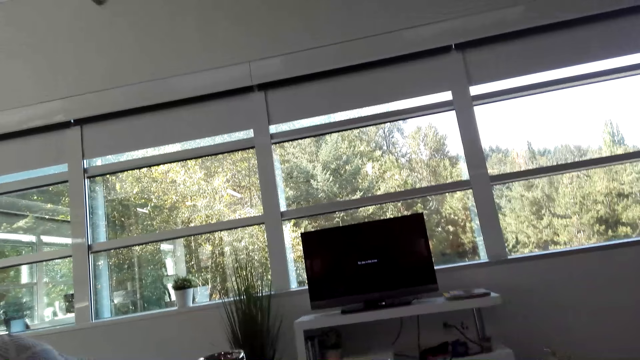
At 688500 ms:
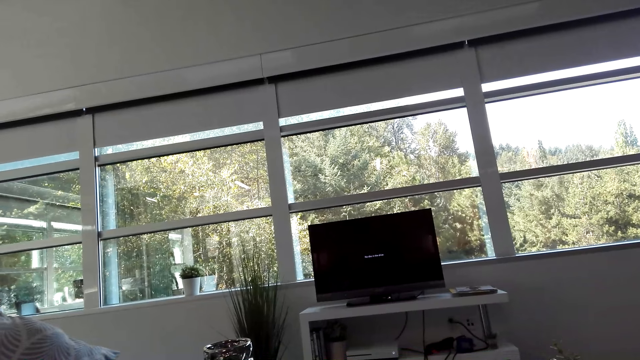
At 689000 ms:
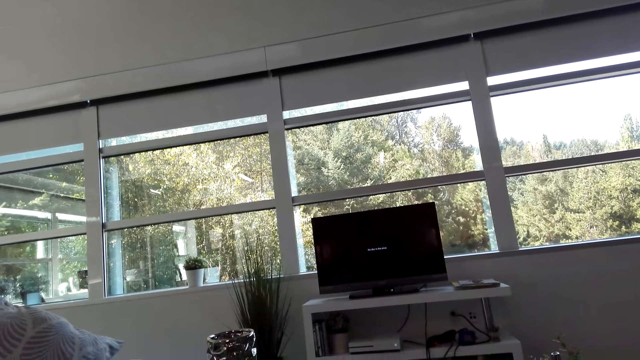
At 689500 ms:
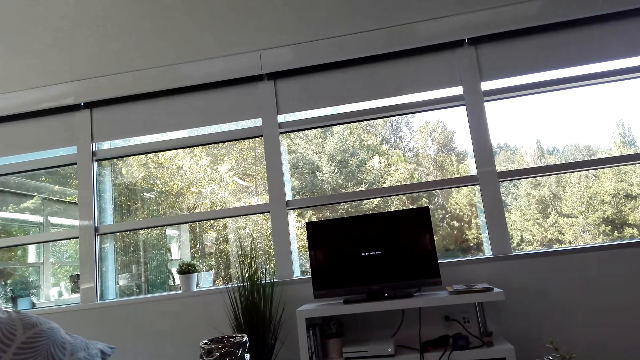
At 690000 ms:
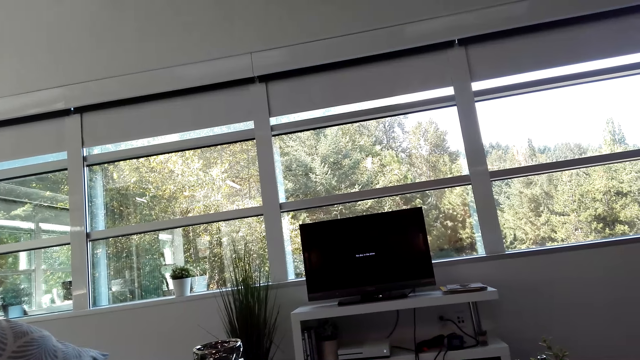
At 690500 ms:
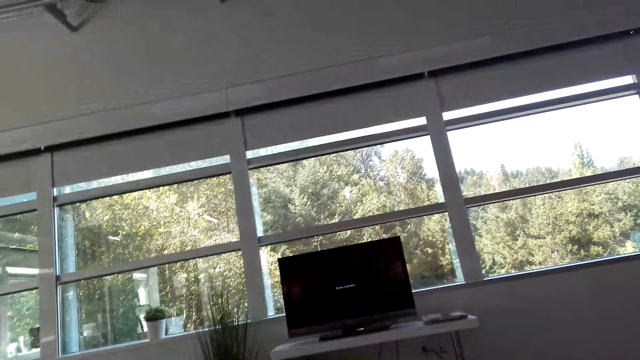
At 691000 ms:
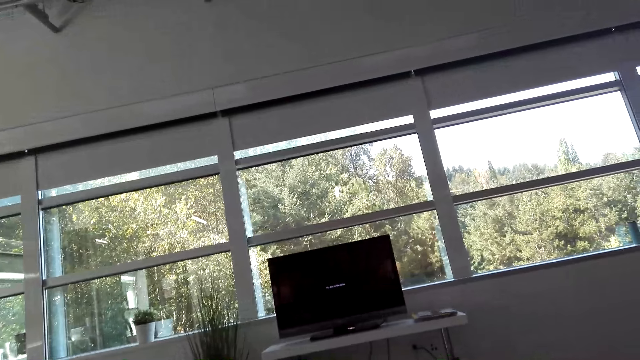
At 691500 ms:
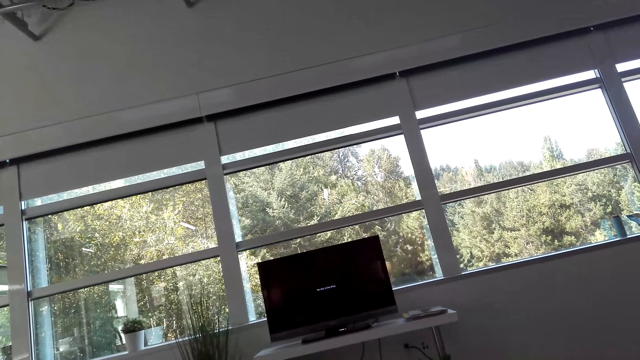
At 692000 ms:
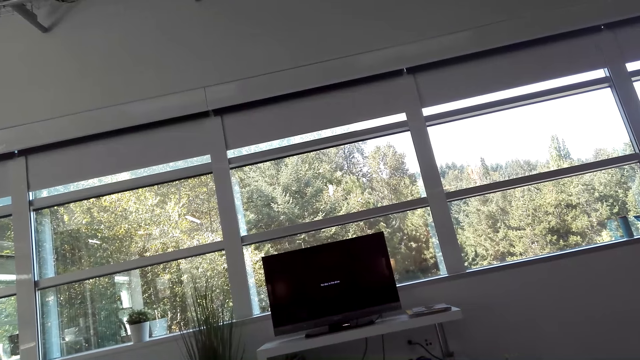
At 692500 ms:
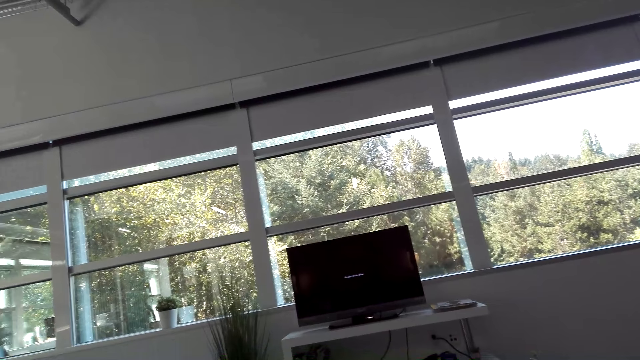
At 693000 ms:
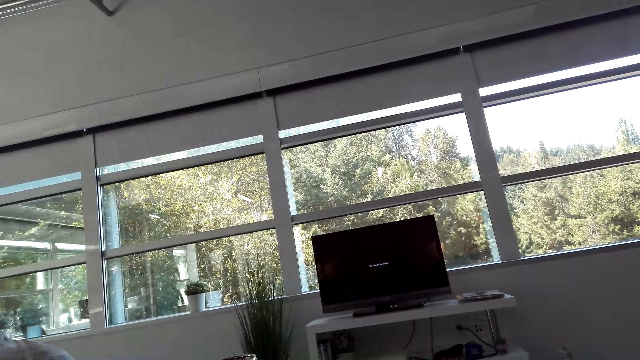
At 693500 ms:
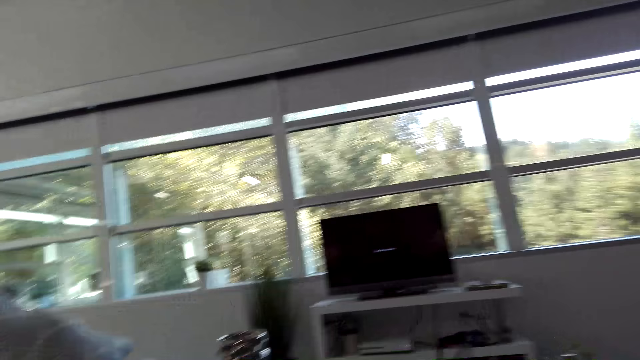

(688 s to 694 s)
The camera wearer looks around the house.

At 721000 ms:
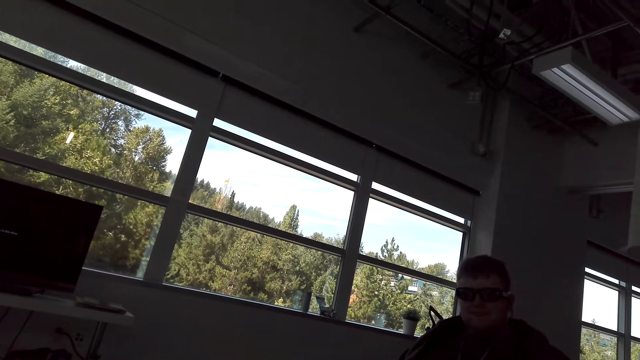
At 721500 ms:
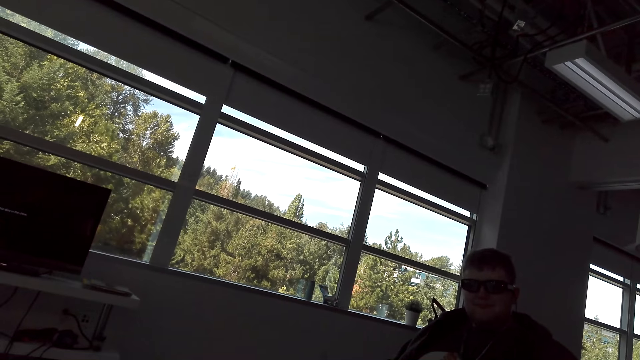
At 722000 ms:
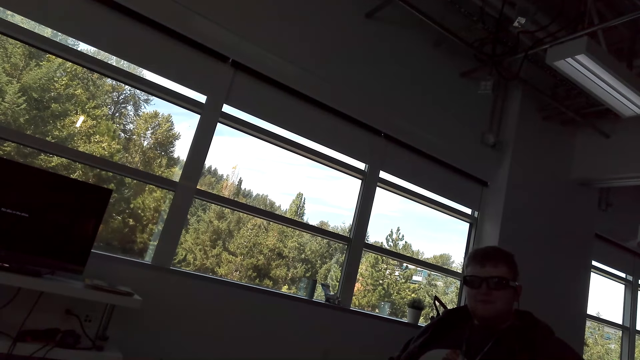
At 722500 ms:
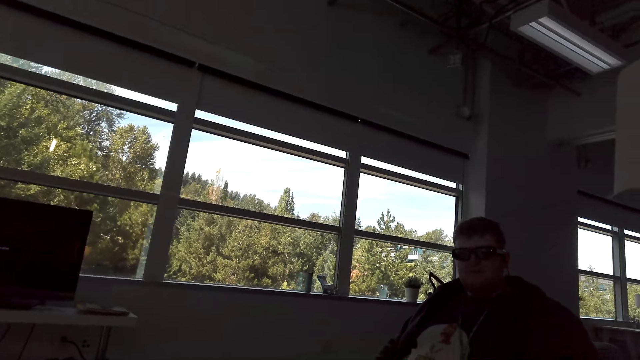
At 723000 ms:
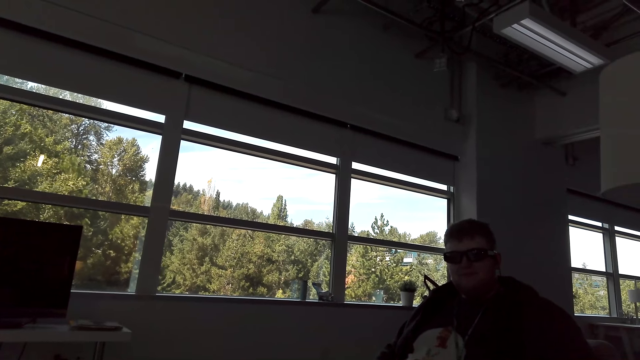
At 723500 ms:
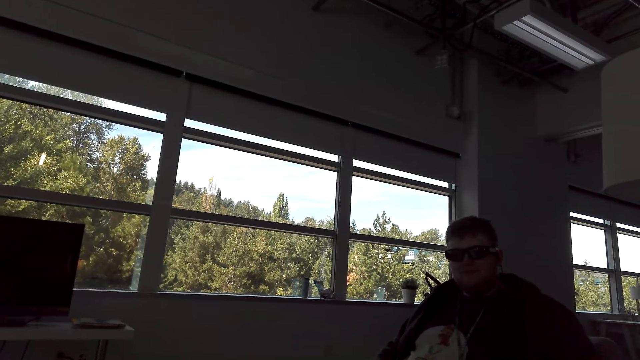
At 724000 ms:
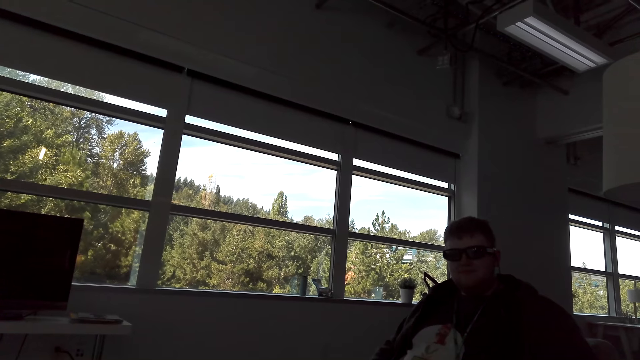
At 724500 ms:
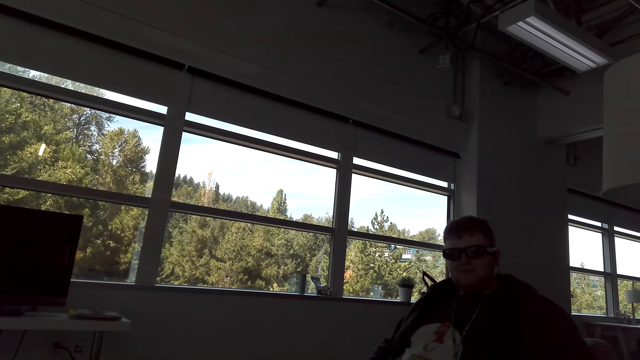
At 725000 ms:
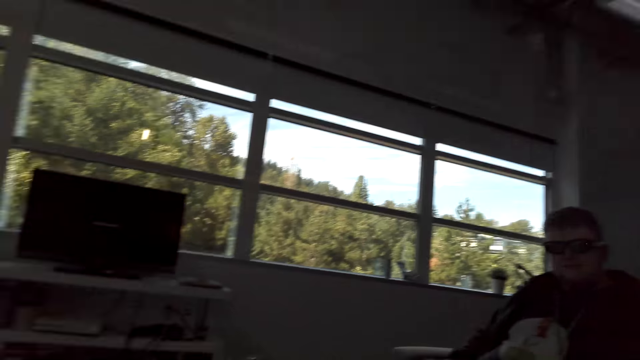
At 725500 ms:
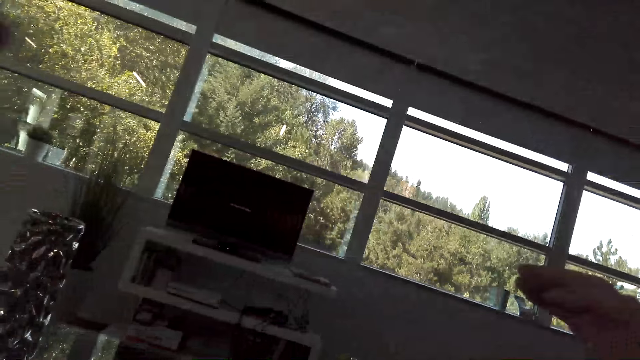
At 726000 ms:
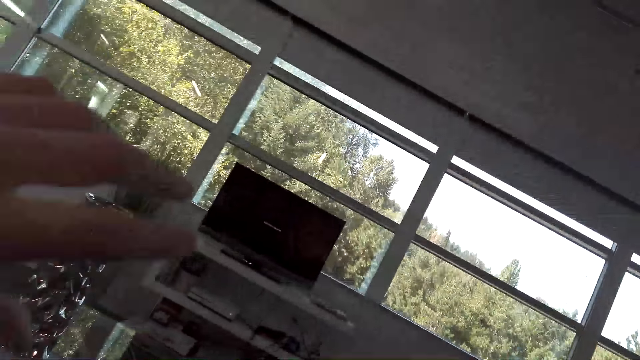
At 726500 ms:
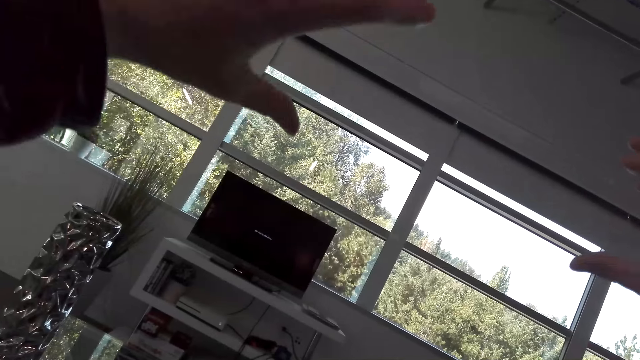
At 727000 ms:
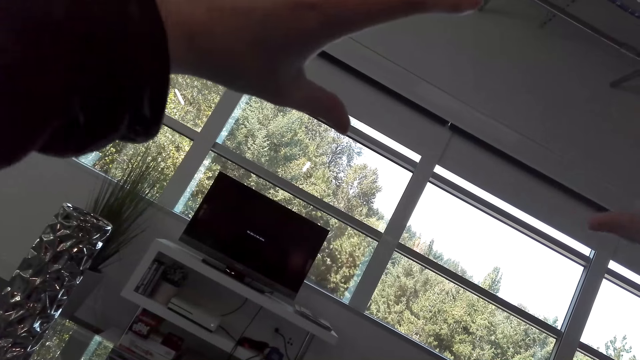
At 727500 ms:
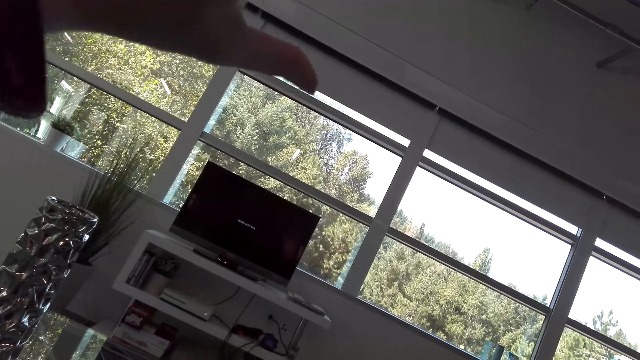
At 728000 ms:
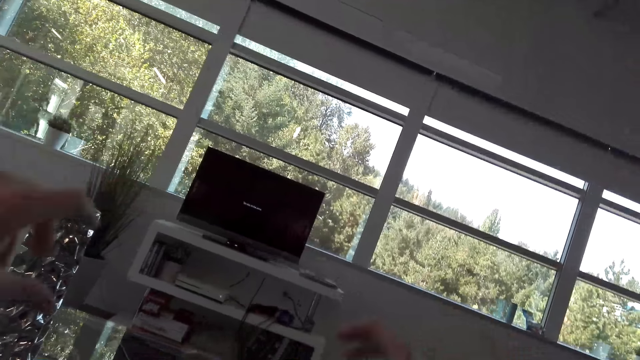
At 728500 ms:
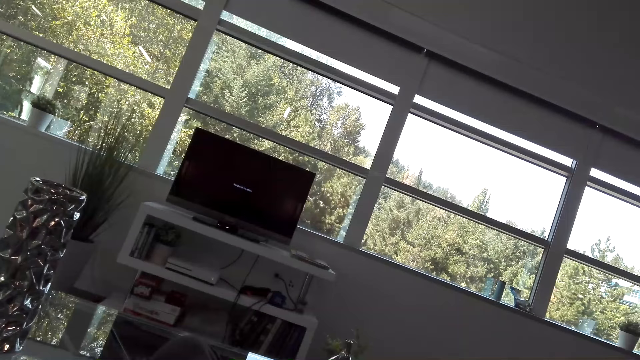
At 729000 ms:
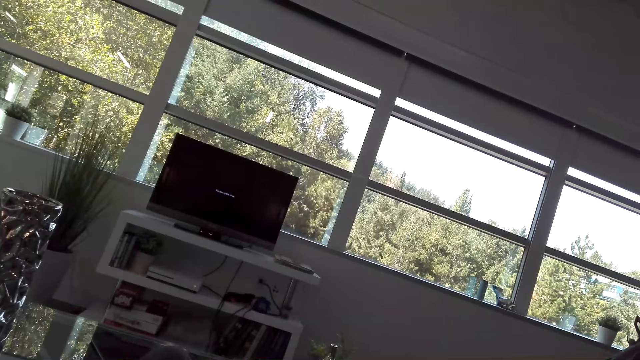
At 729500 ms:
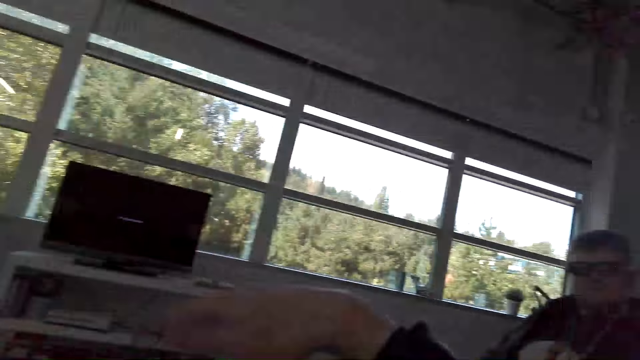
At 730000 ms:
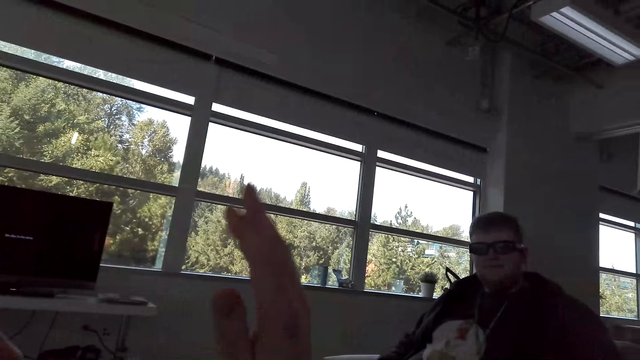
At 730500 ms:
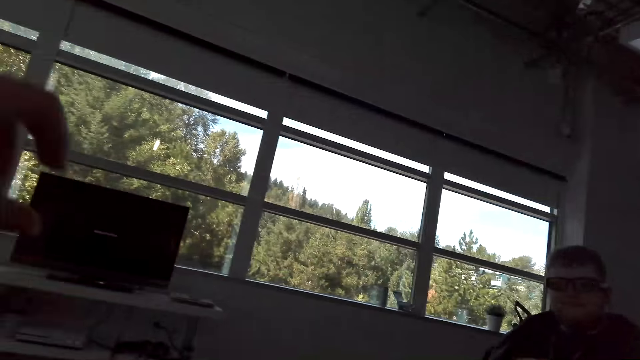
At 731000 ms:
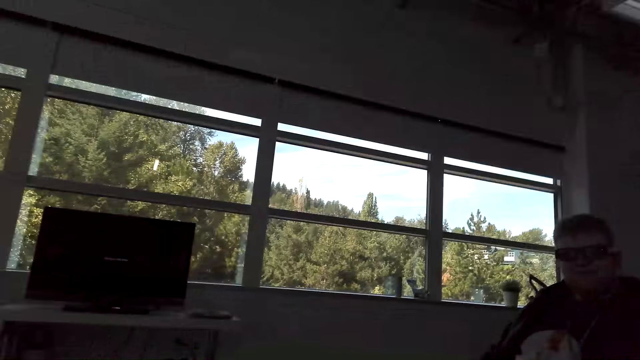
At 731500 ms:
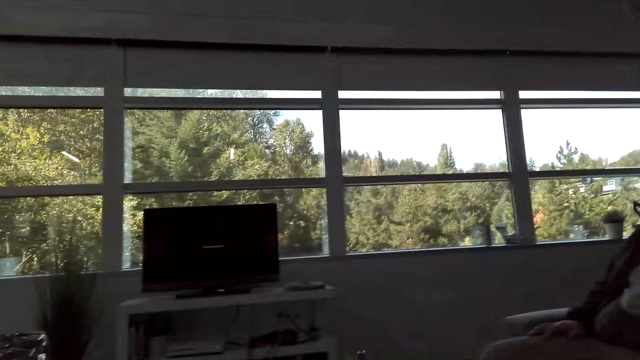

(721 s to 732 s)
The camera wearer looks at a man. He stretches out his hands.

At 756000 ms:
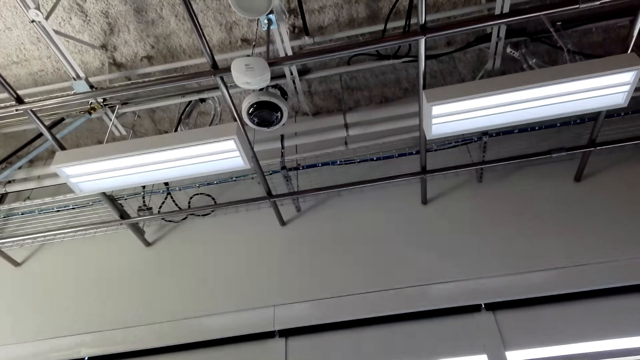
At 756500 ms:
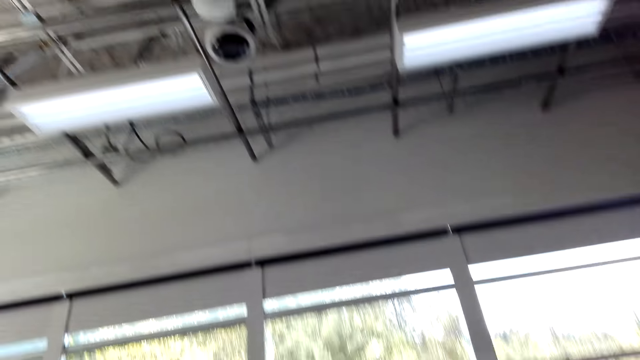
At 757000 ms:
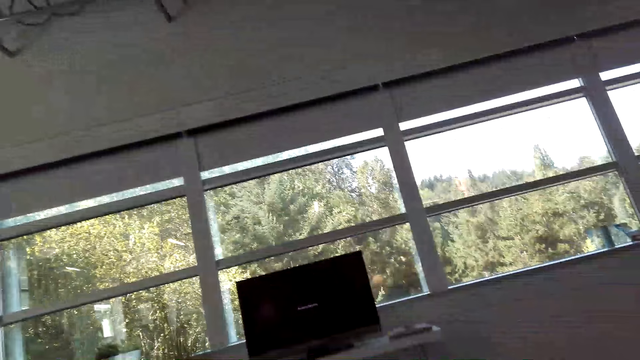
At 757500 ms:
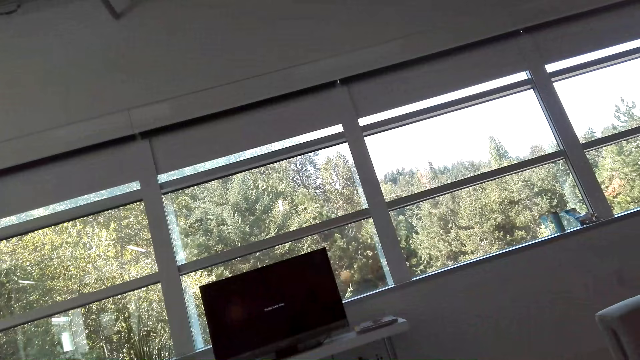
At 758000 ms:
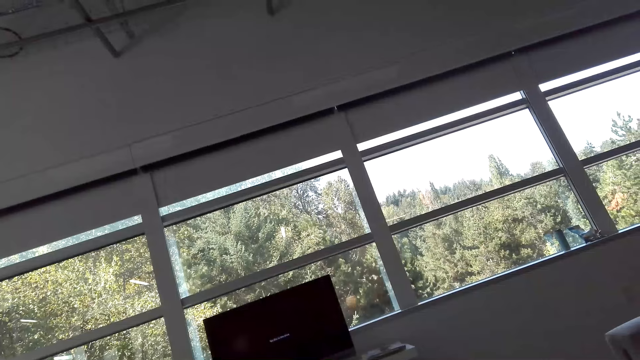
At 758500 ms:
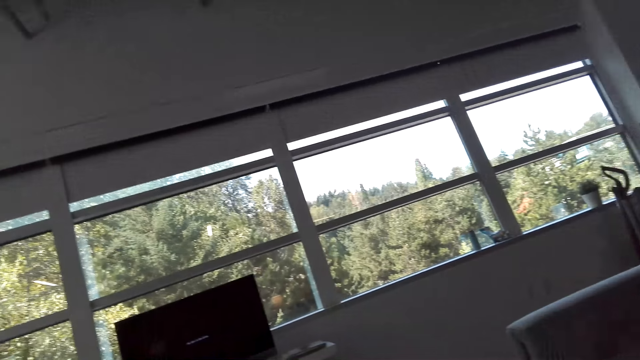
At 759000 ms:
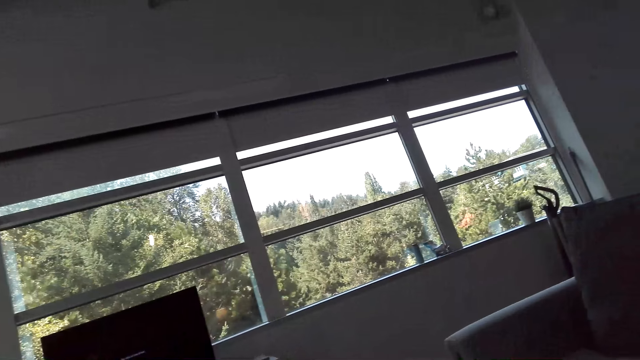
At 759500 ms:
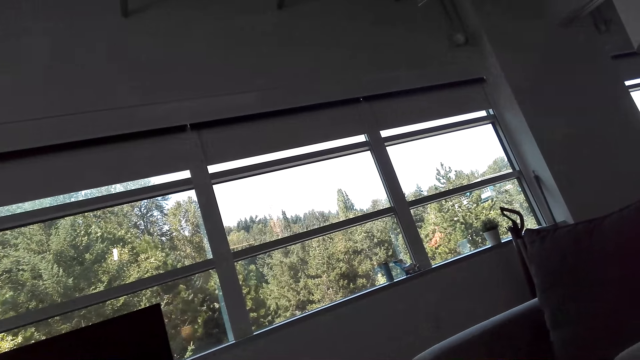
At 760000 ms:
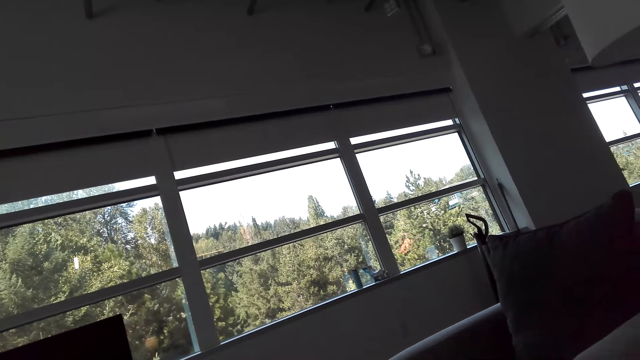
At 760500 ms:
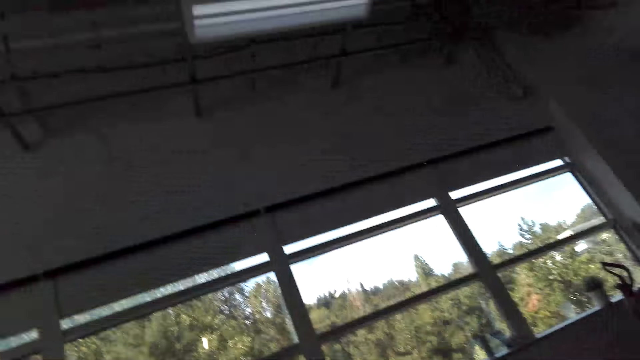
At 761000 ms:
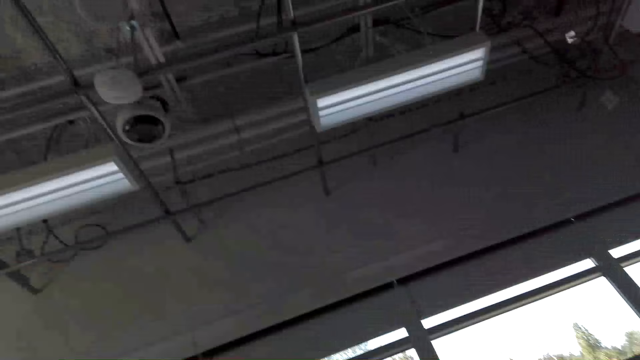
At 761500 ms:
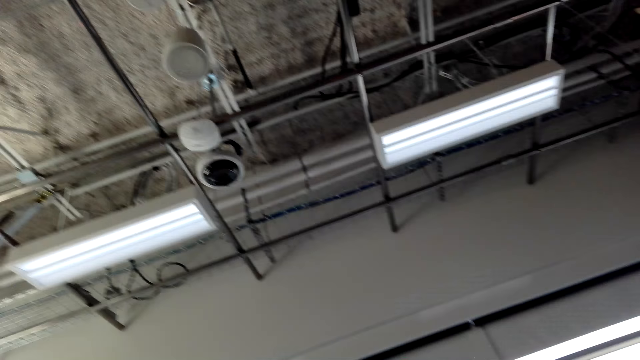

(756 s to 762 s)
The camera wearer dialogues with a person. They look around.
